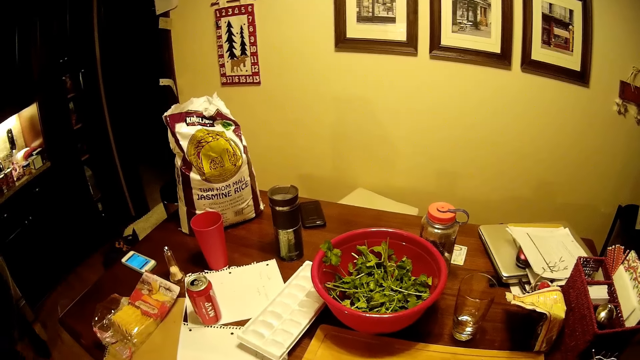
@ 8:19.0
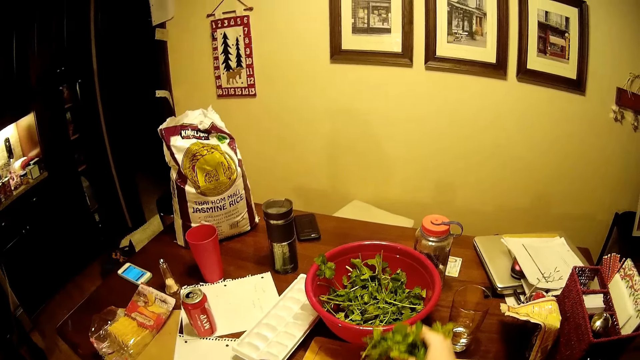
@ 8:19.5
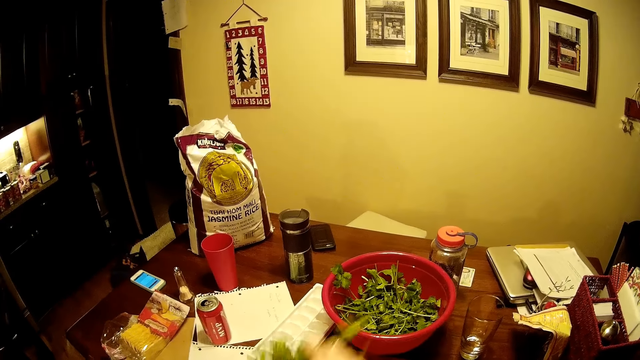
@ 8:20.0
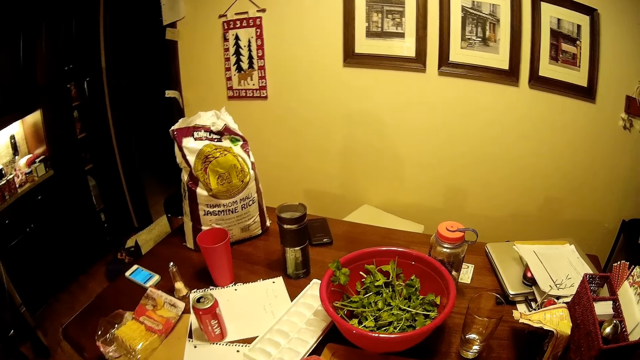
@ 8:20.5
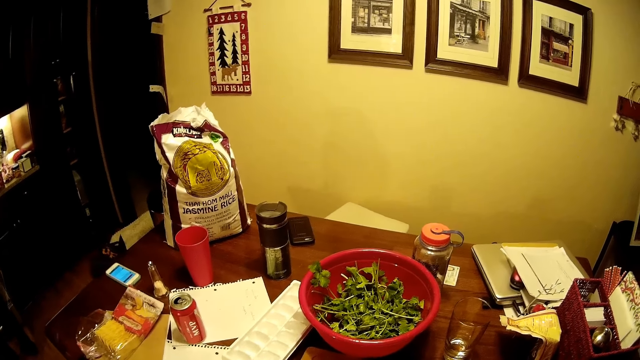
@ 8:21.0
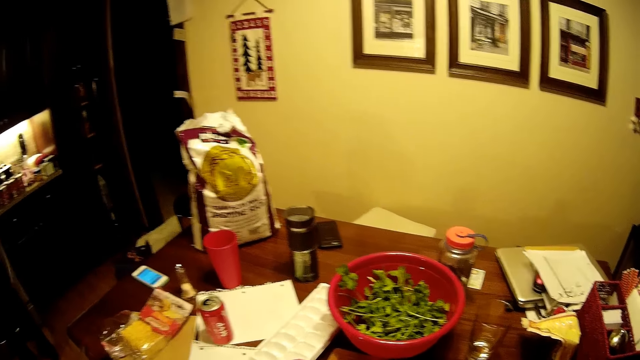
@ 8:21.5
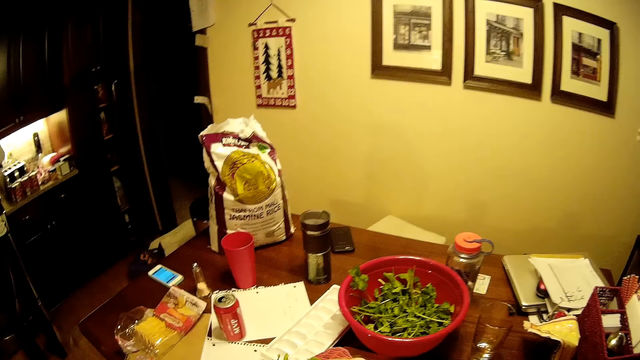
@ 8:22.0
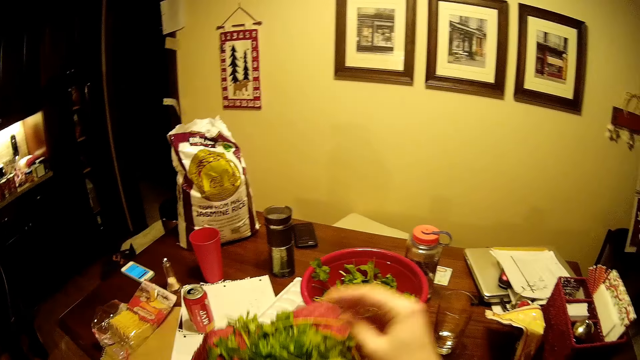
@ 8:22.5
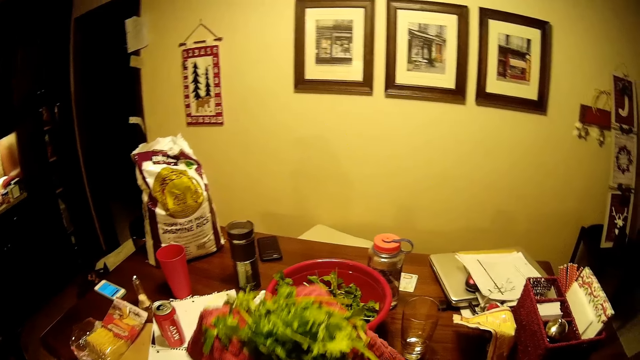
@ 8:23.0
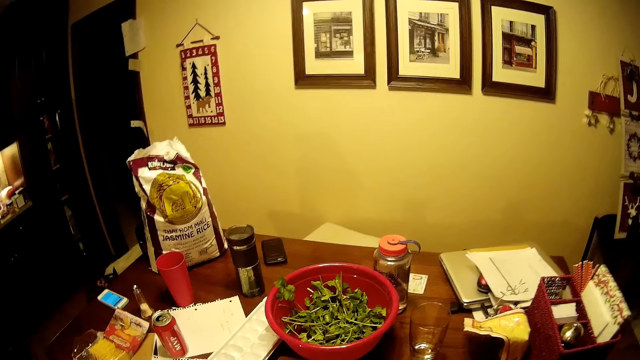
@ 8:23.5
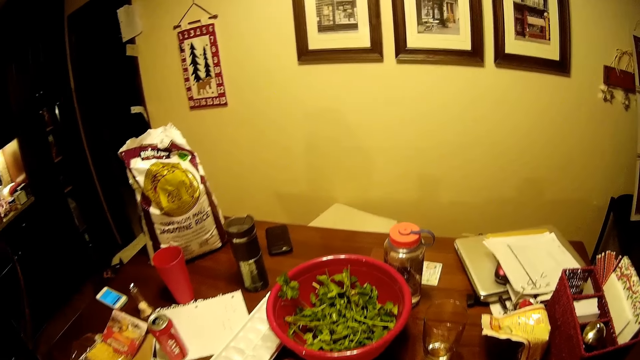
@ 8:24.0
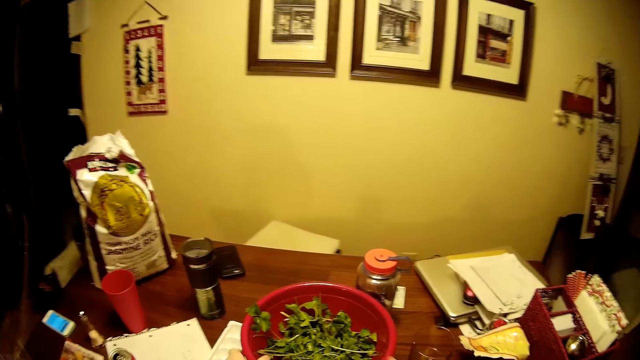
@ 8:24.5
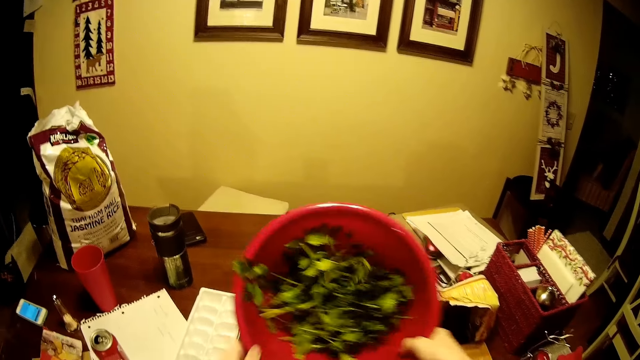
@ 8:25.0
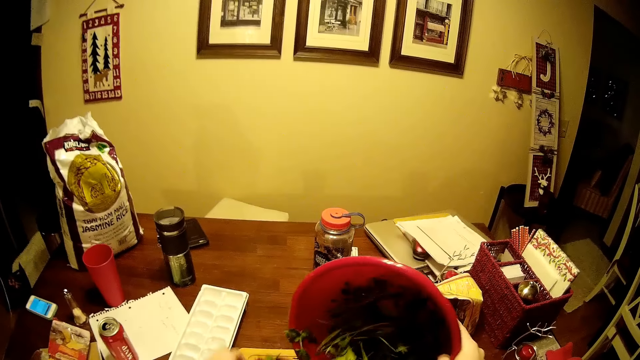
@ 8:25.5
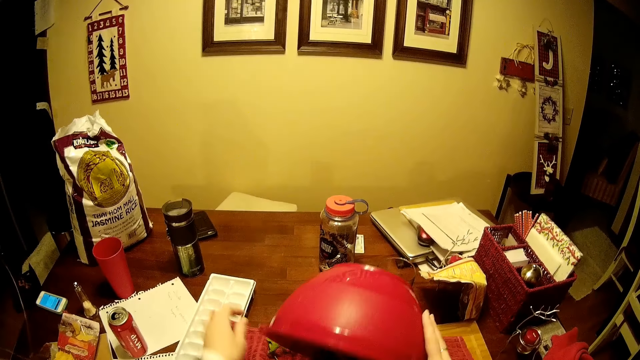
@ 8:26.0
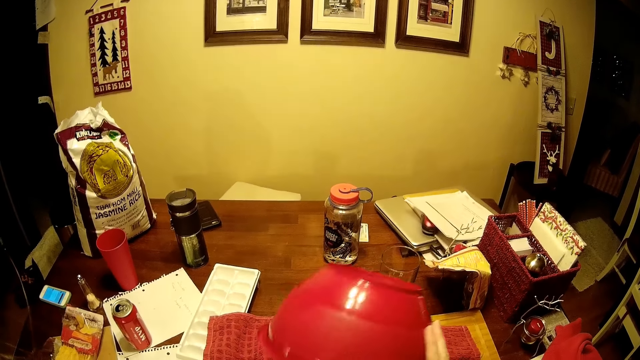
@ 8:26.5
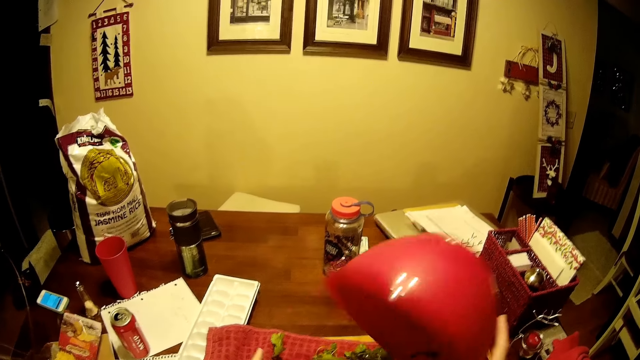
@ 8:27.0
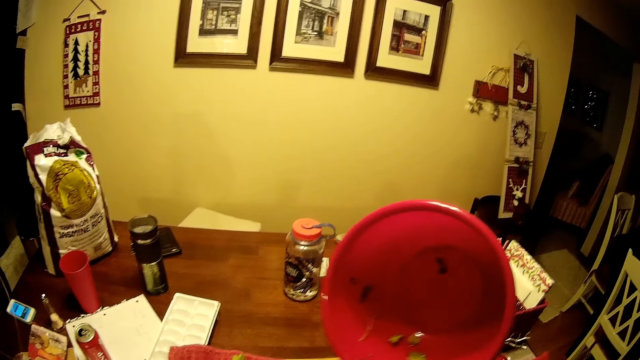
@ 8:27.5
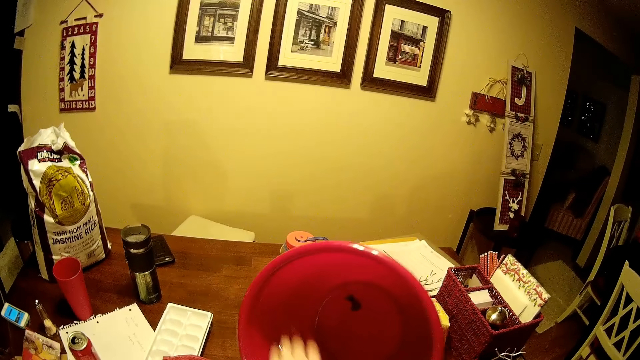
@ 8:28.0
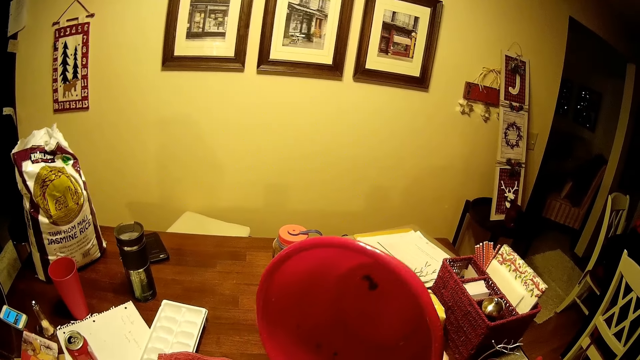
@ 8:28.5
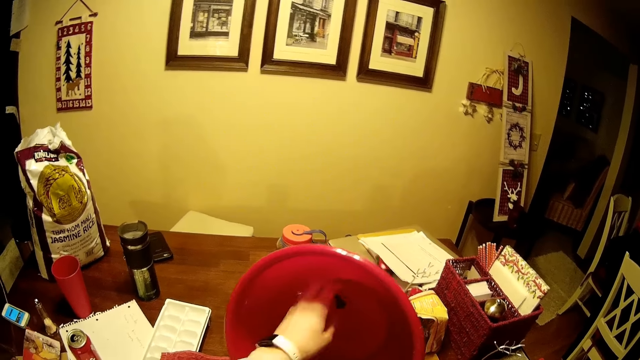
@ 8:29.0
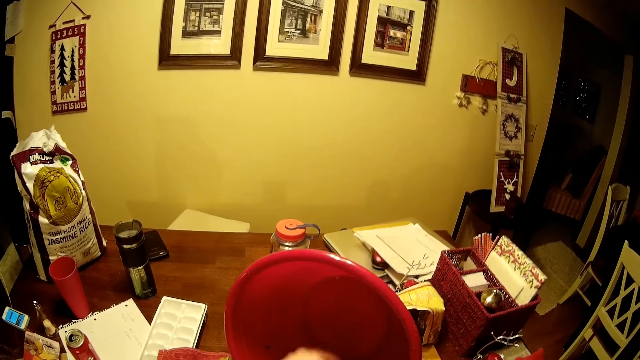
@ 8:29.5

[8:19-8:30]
The camera wearer lifts the piece of cloth. They look around. They pick up the leaves and drop the leaves. They look around. They lift the leaves and drop the leaves. They look around. They pick up the basin or bowl on the table. They pour the leaves. They put the greens on the kitchen towel. They remove the leaves from the bowl.

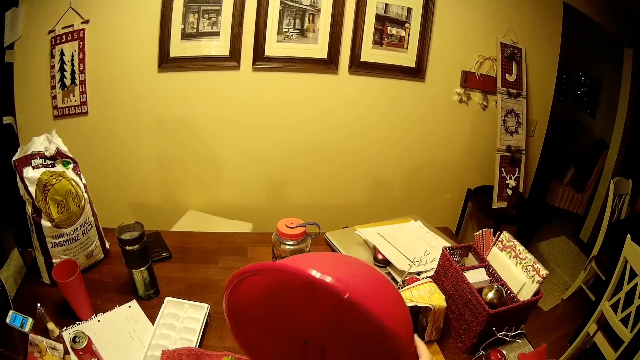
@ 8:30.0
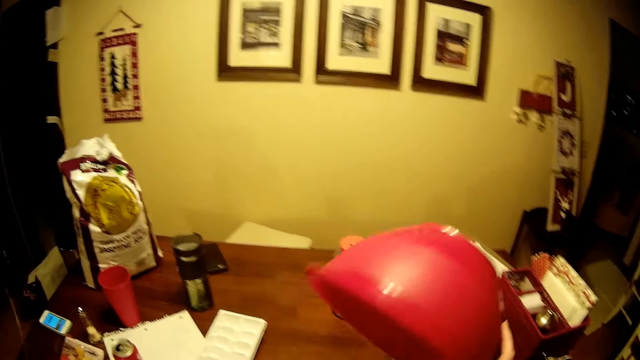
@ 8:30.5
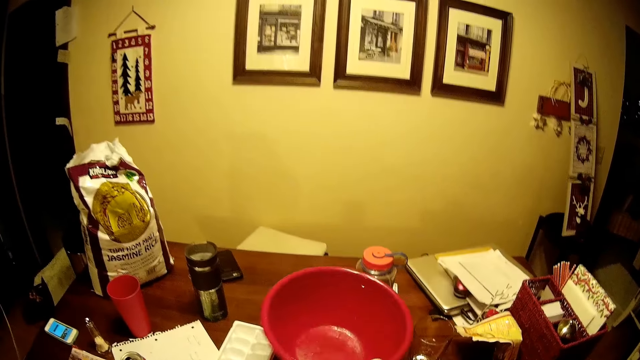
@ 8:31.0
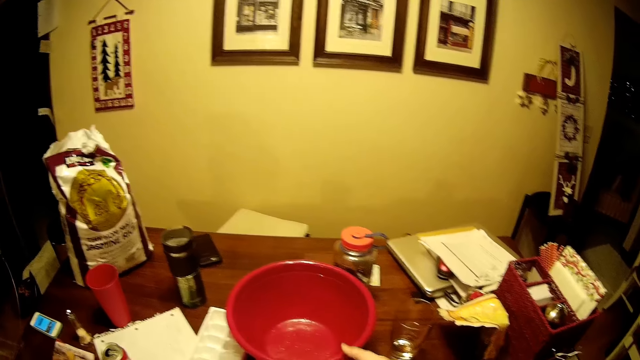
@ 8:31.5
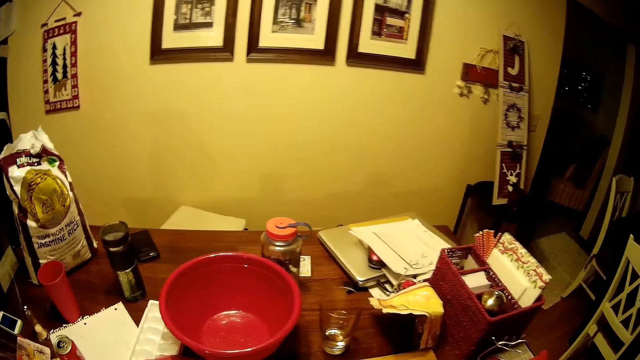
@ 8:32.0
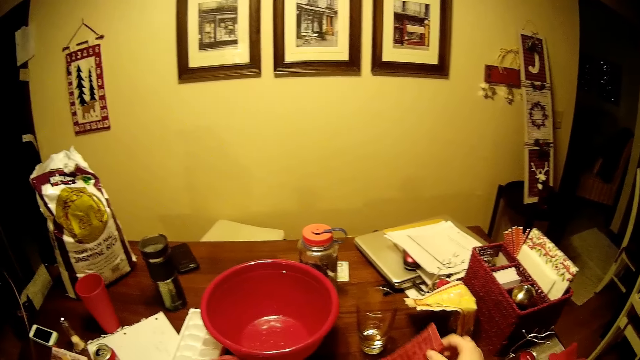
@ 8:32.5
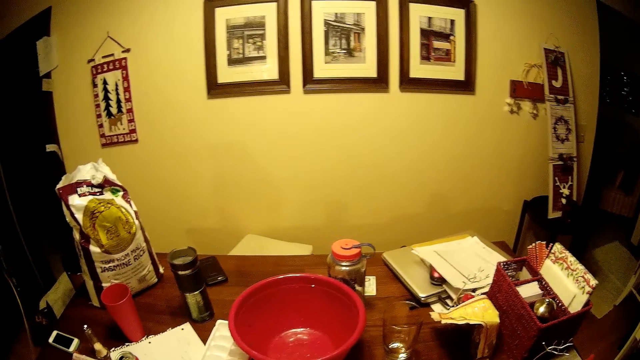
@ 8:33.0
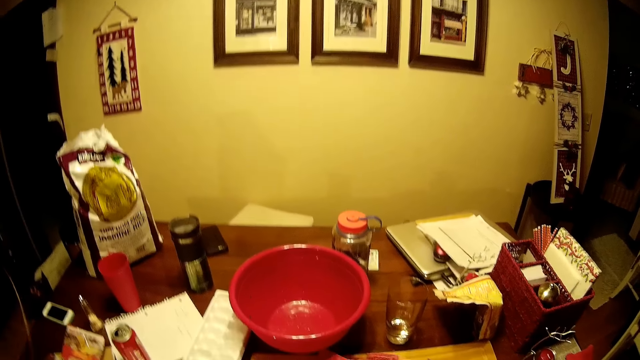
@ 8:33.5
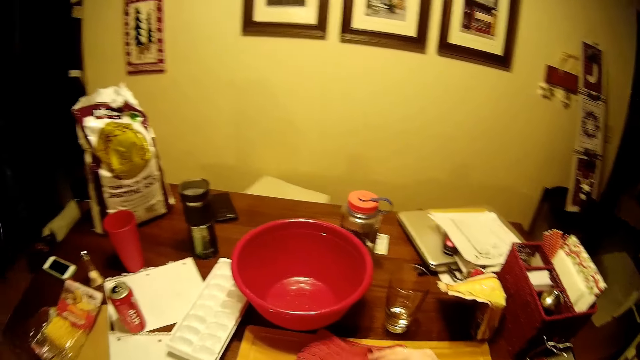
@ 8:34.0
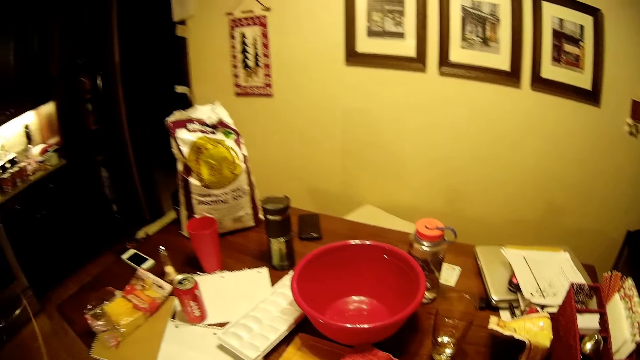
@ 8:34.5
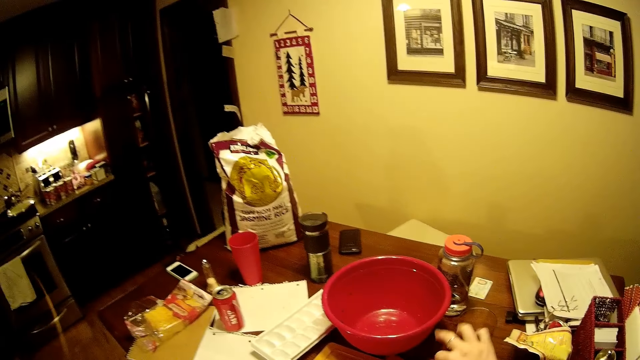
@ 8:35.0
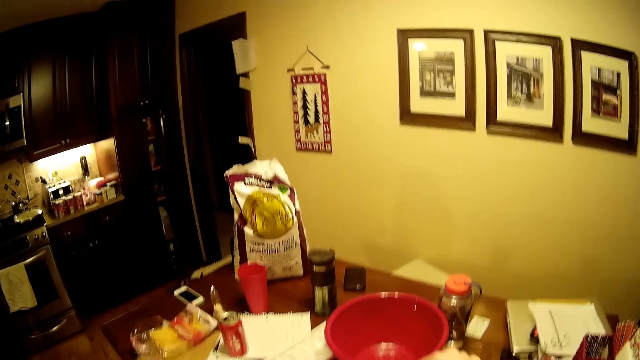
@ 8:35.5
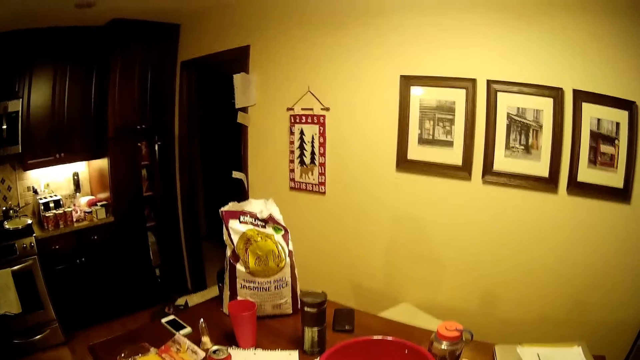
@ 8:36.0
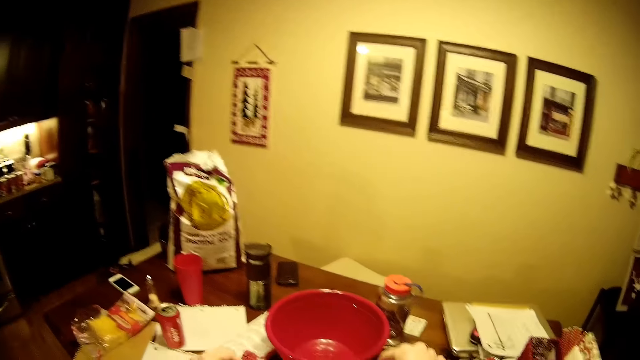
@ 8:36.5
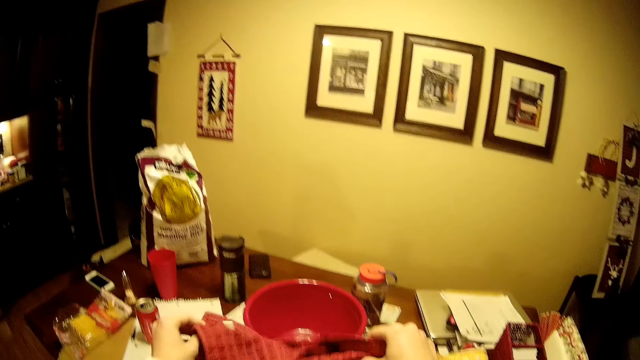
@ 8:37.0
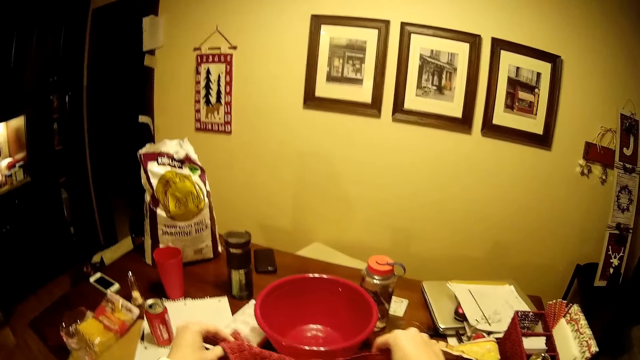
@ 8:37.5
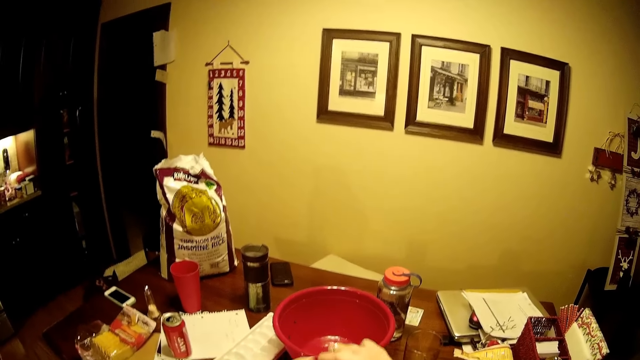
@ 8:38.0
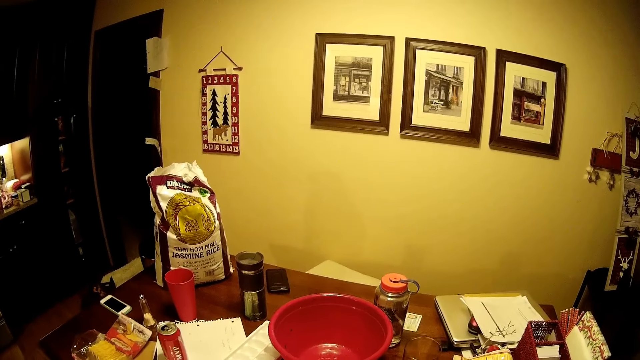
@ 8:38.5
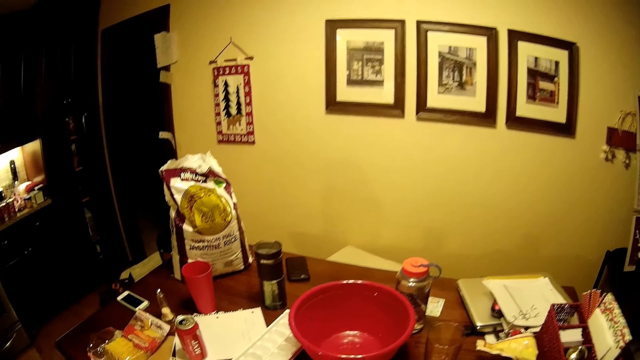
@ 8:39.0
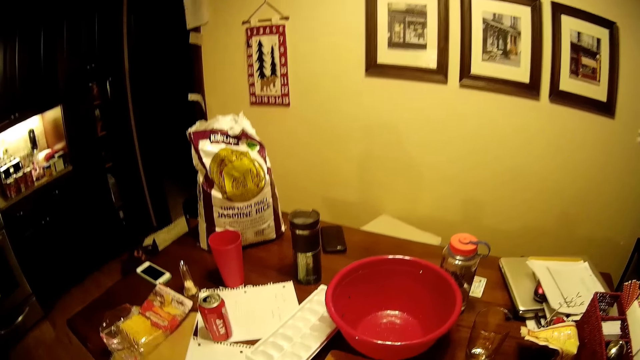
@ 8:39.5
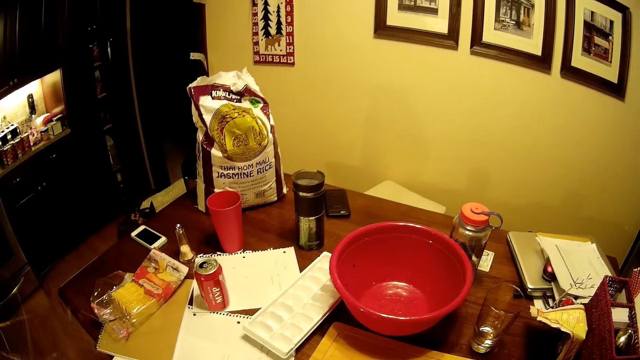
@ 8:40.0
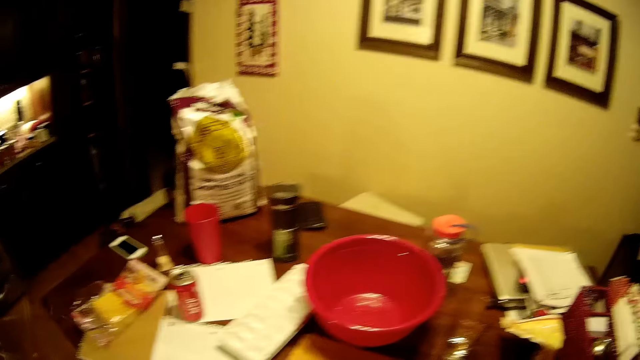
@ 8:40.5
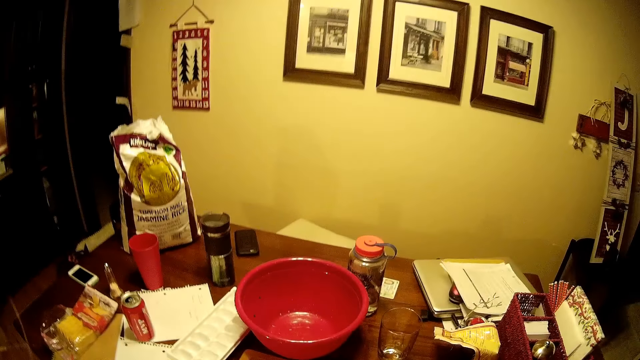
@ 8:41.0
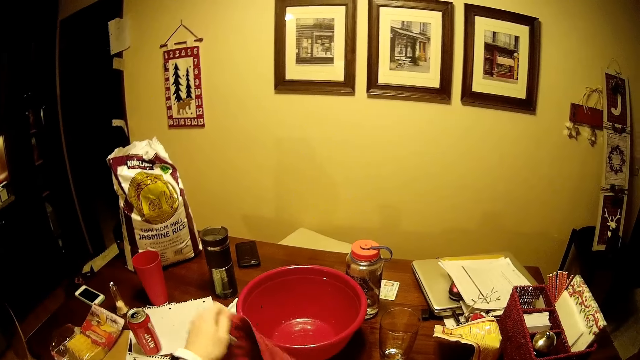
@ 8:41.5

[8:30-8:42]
The camera wearer puts a basin on the table. She stands on the floor. She picks up the wiper. She wipes the hands. She looks around. She moves the hands. She holds the kitchen towel with her hands. She looks around. She holds the greens on the kitchen towel on the table.
